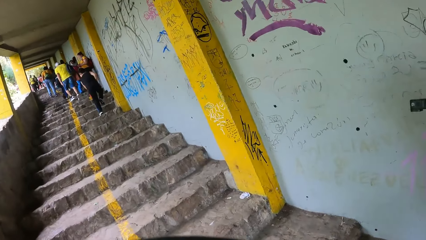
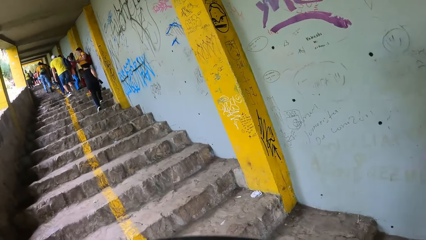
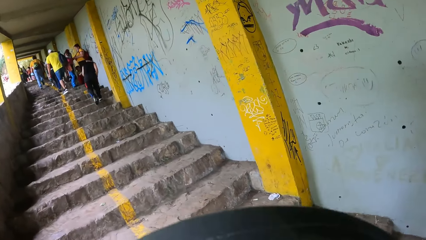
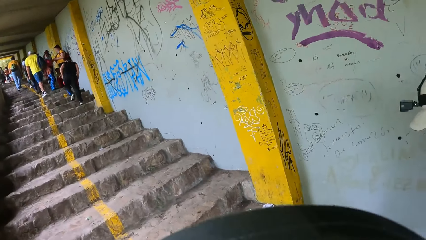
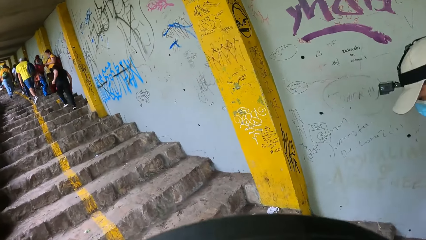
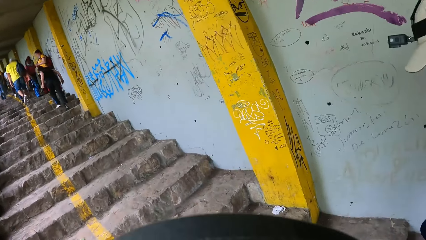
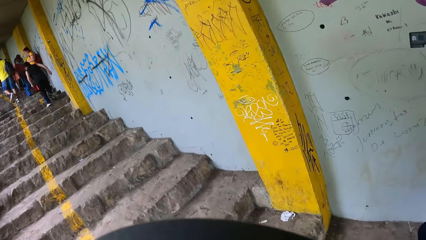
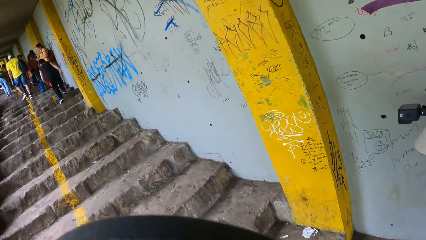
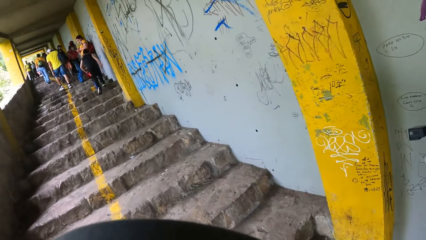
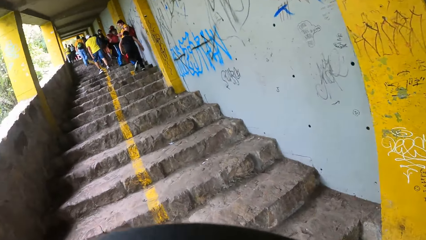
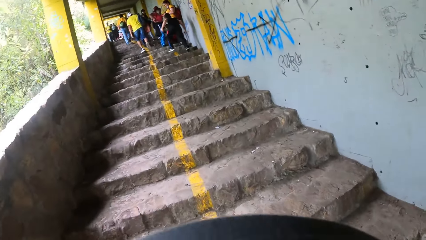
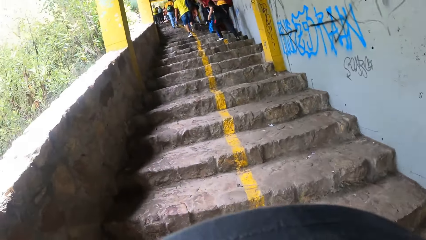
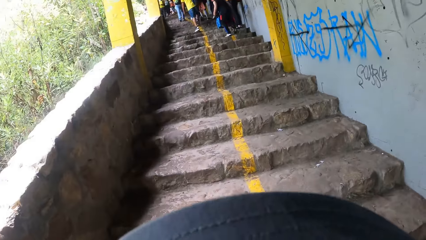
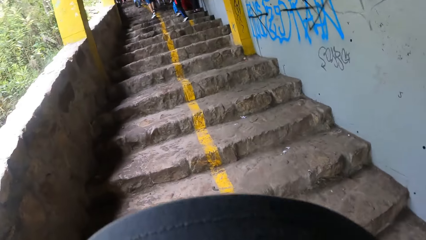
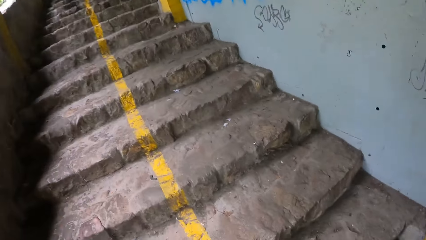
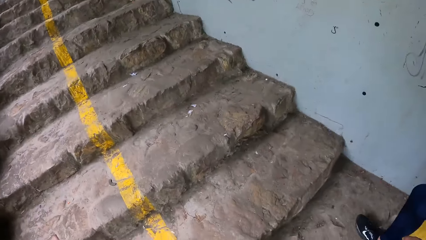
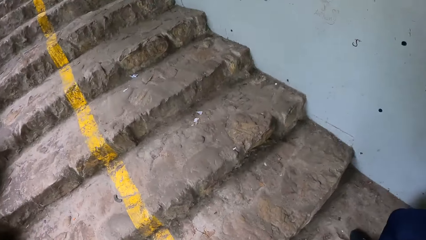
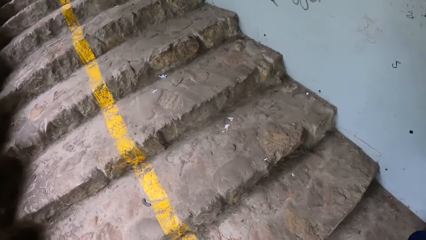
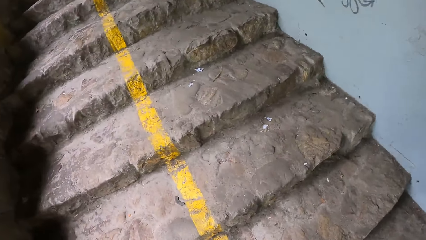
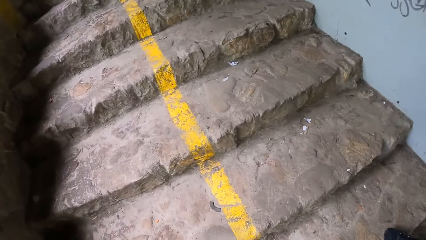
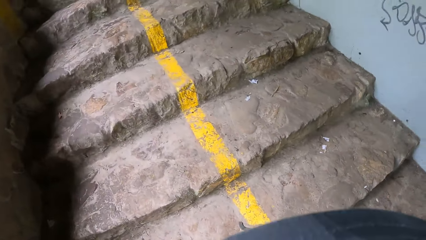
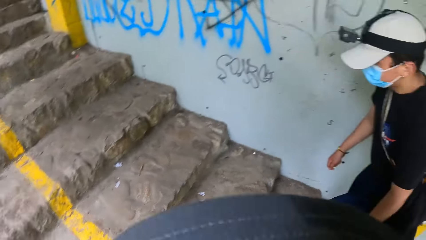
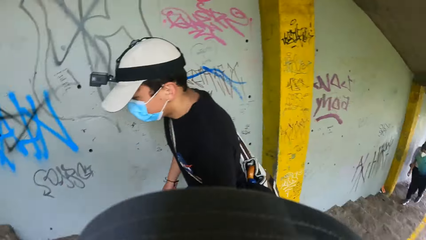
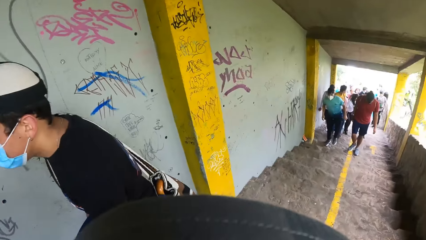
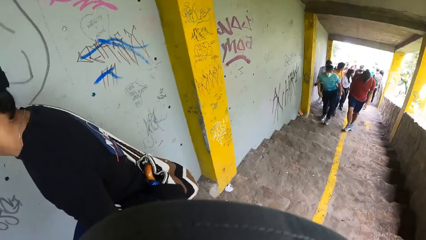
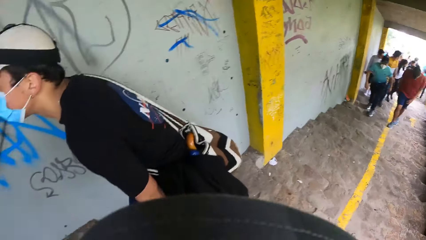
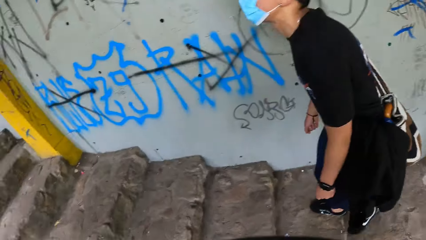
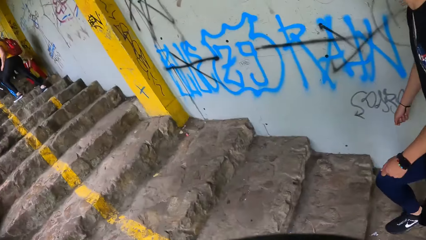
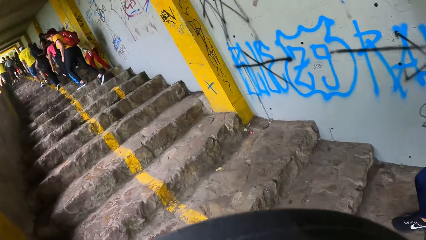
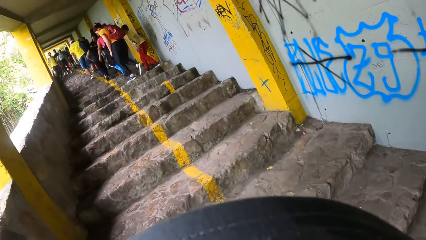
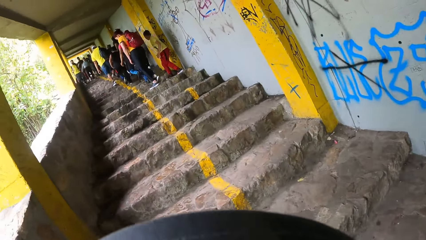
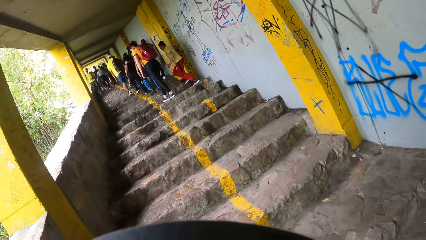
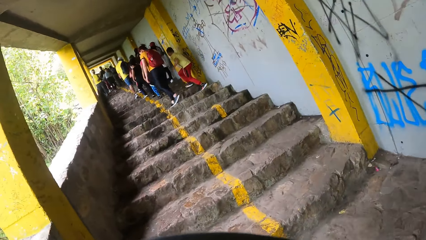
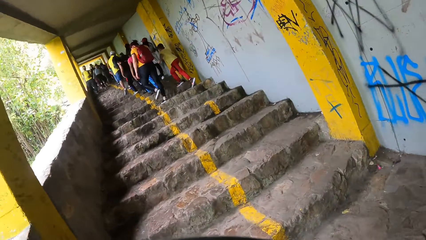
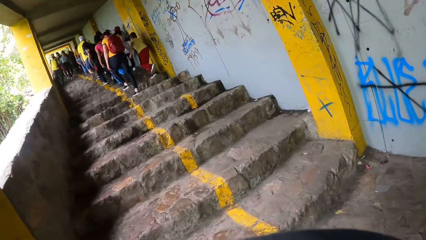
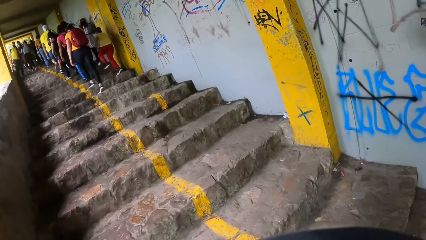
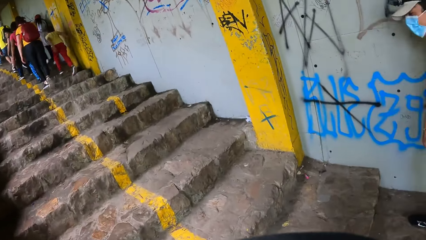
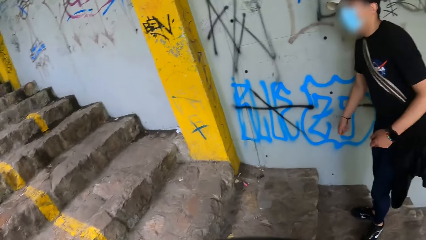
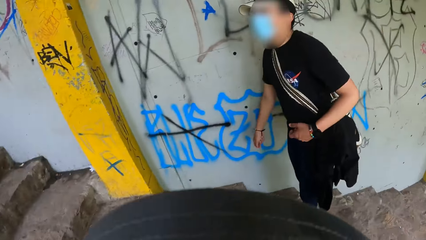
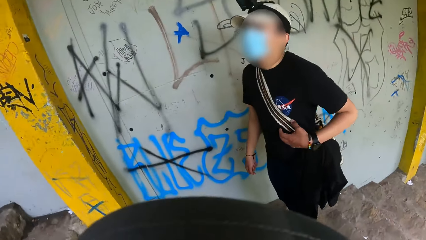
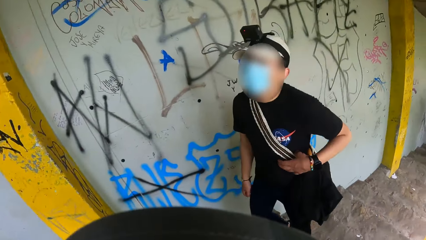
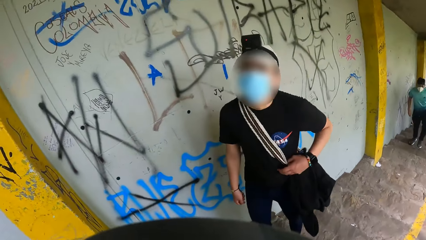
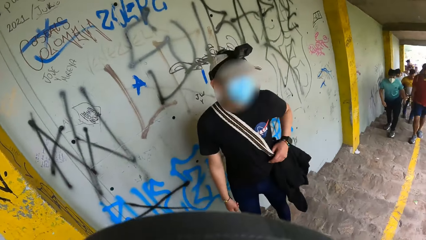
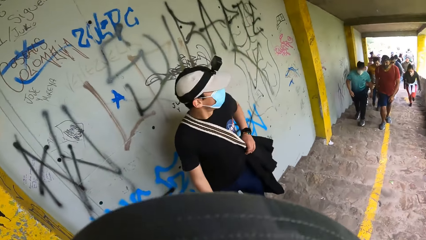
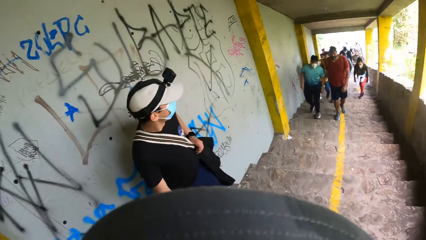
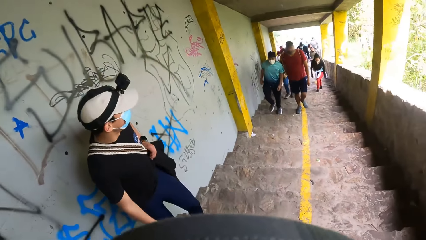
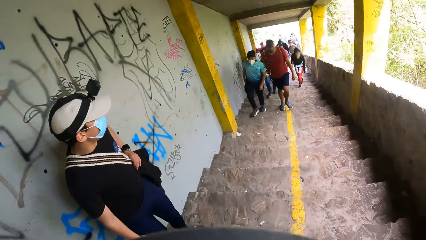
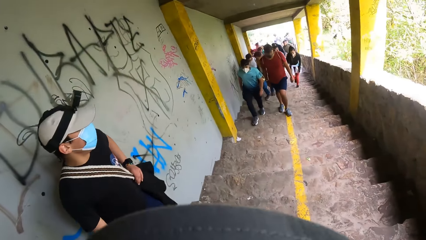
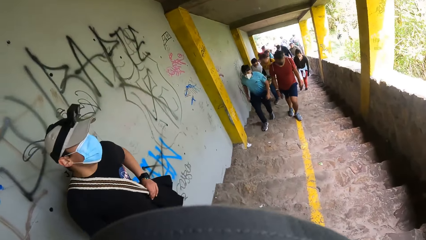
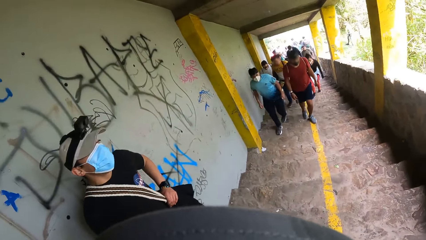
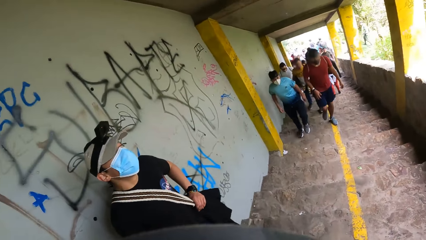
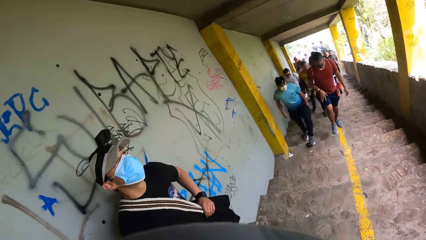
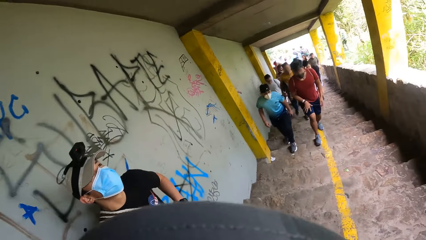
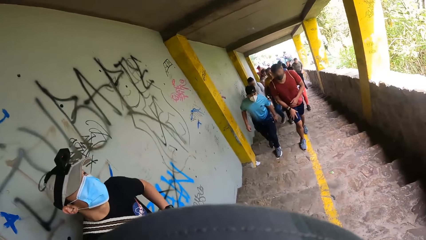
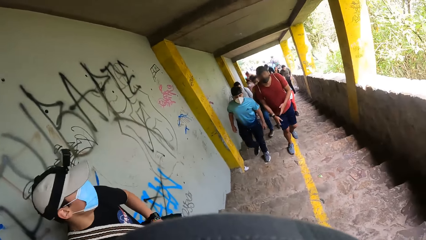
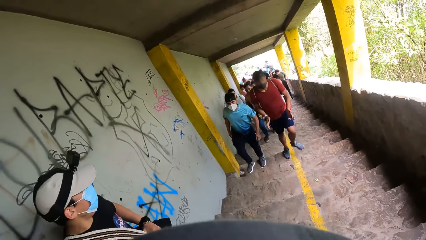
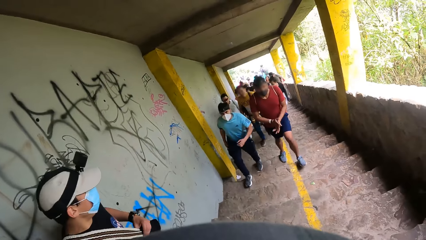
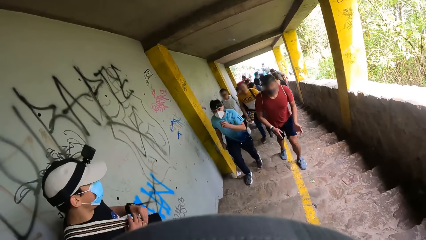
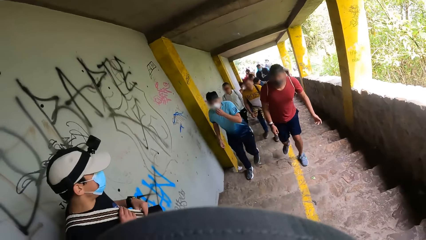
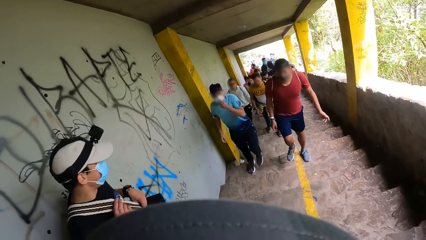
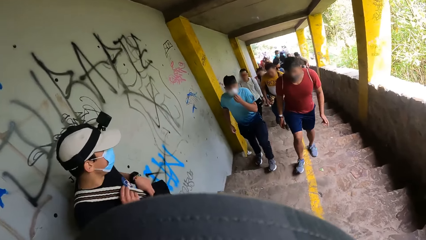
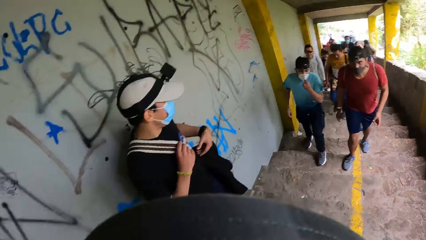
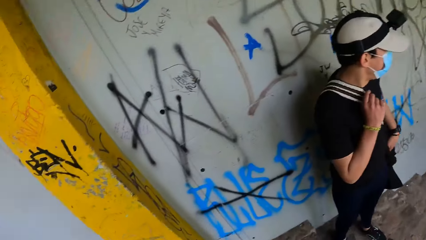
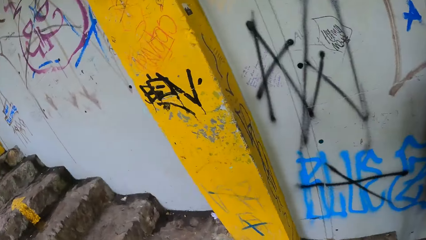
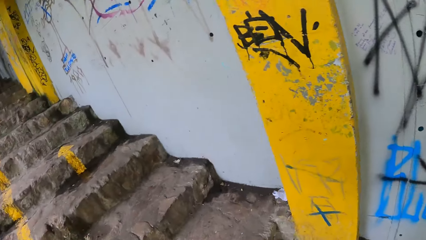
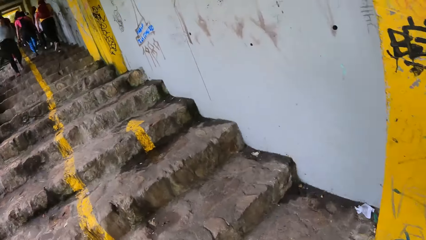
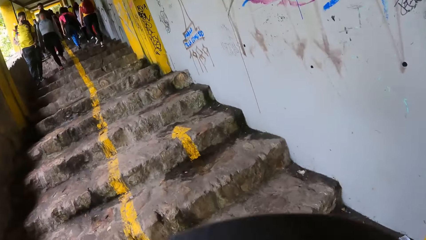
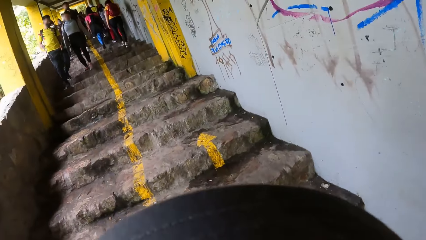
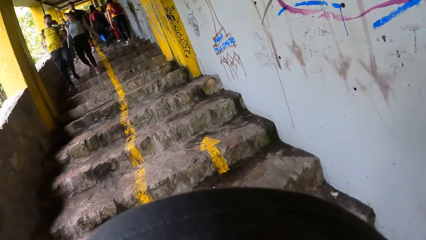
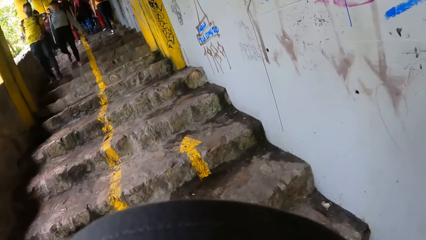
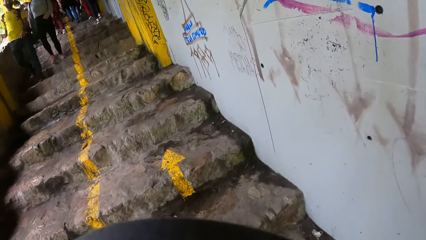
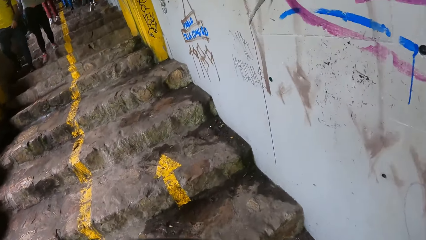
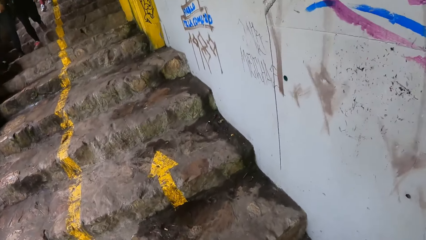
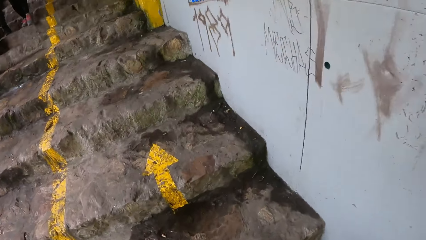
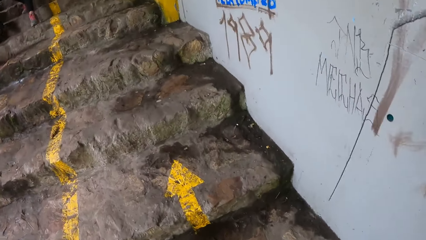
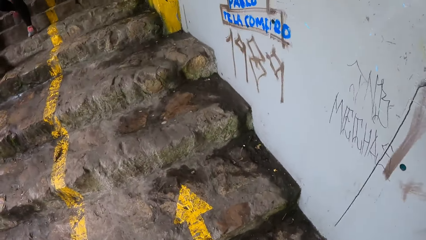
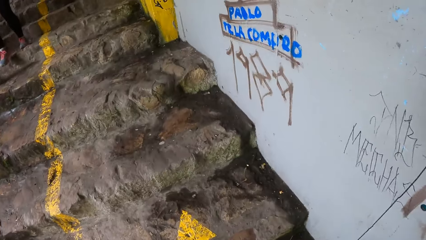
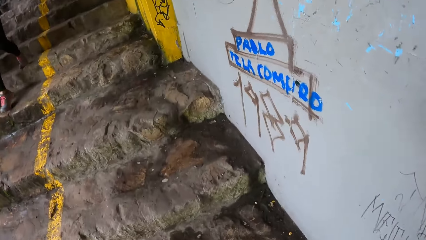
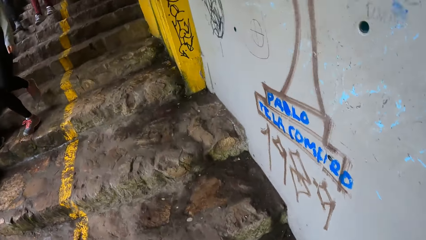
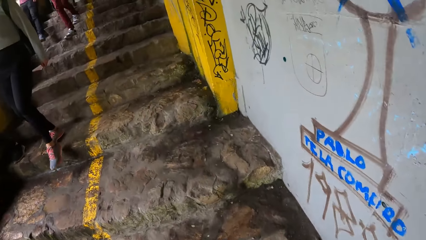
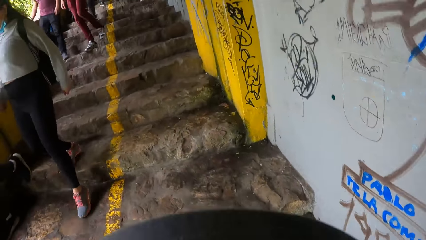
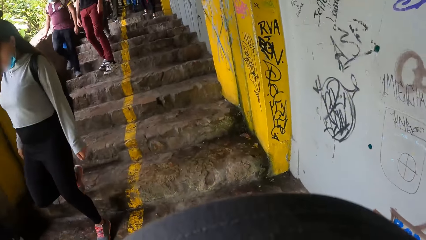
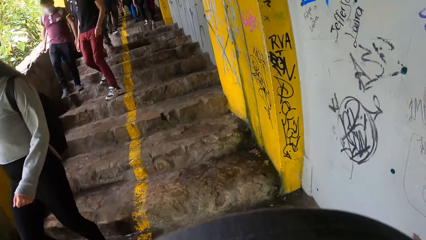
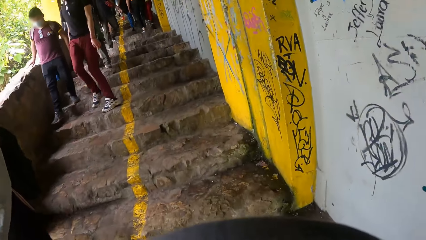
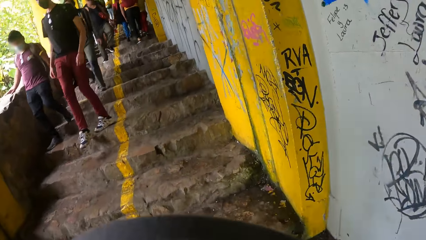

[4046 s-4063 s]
The camera wearer looks back. They look back again. The man holds the bag strap on his body with his left hand. Another man climbs the hill. A third man climbs the hill. The second man claps his hands.
